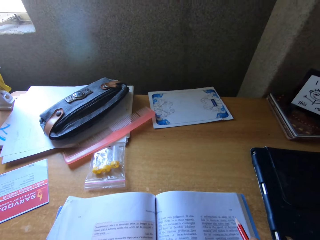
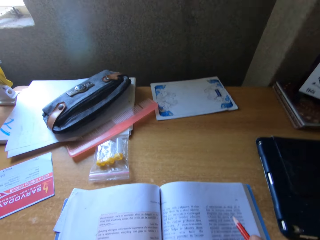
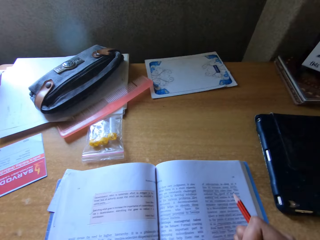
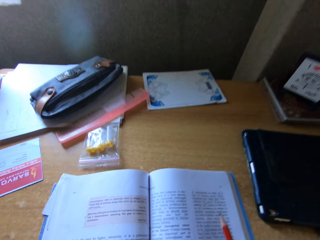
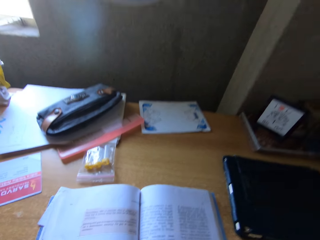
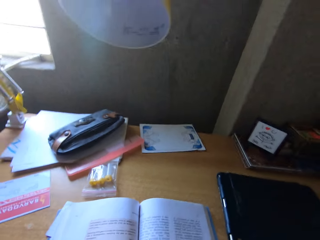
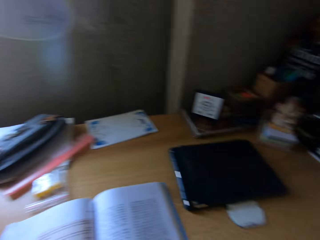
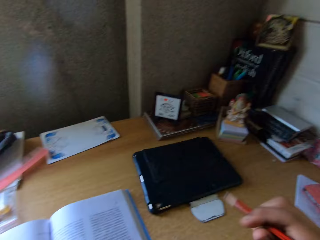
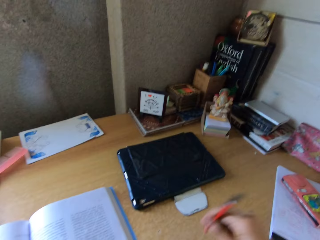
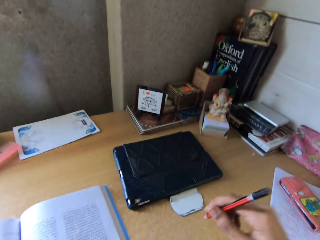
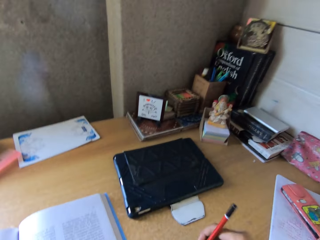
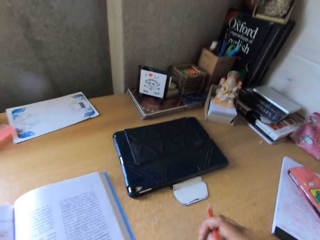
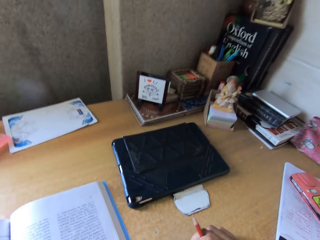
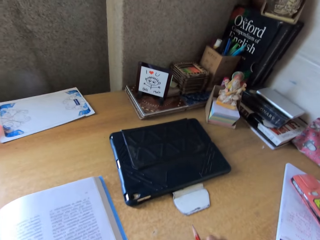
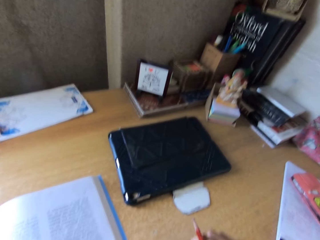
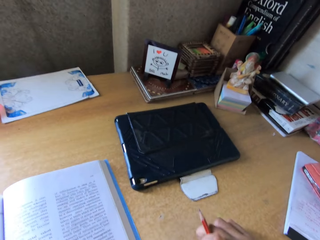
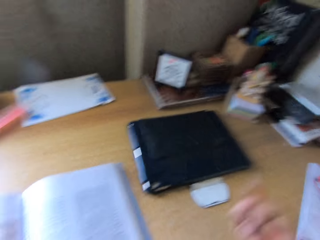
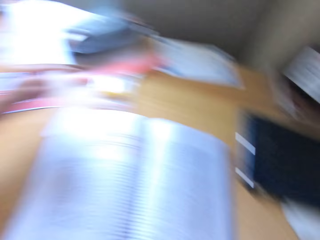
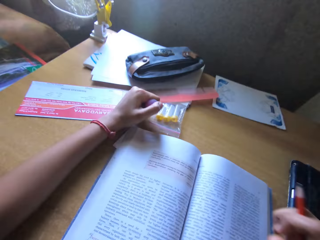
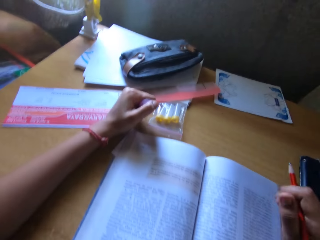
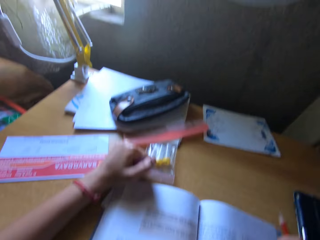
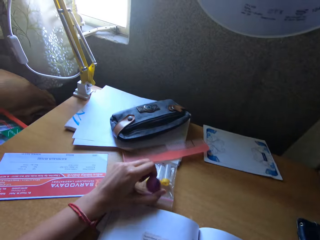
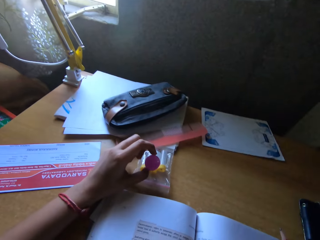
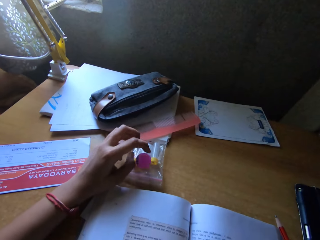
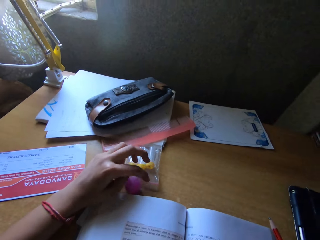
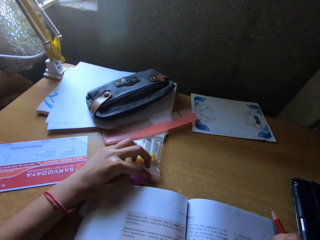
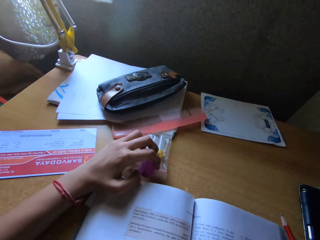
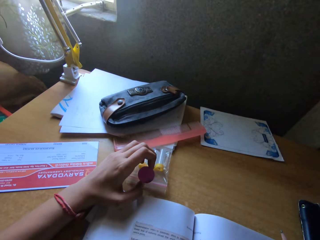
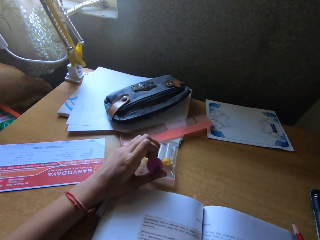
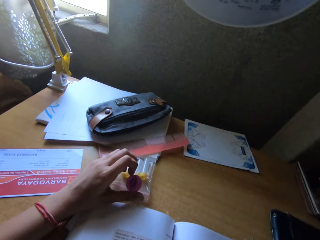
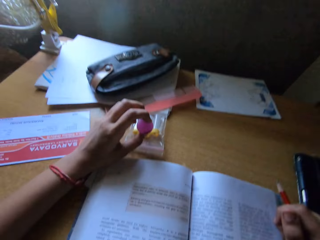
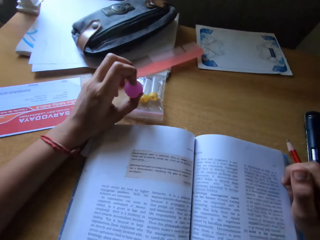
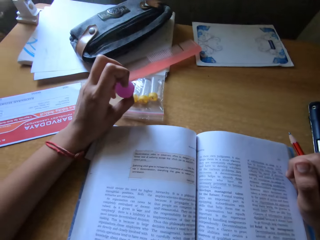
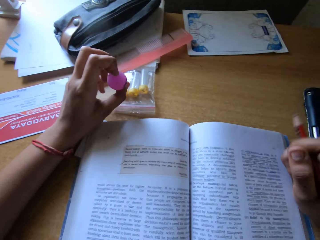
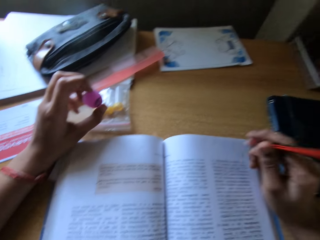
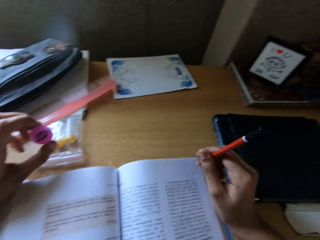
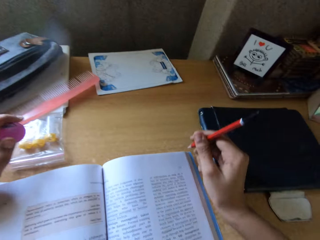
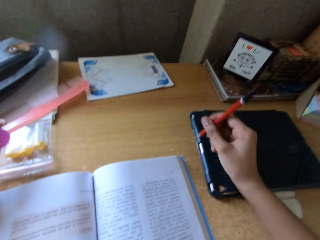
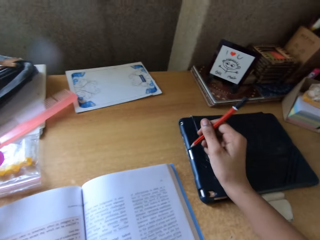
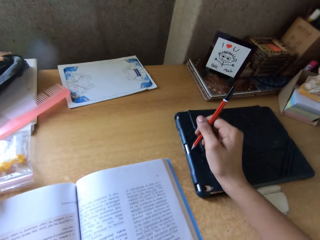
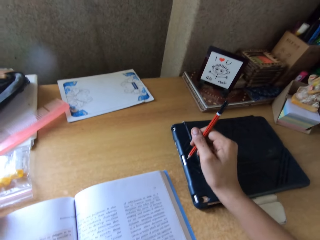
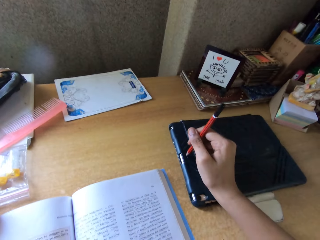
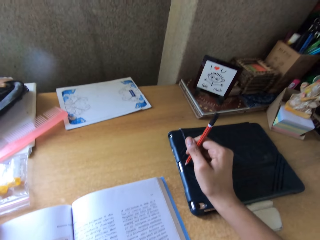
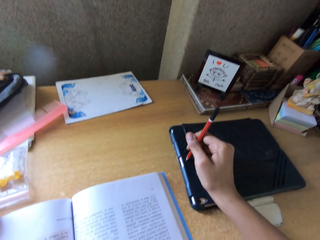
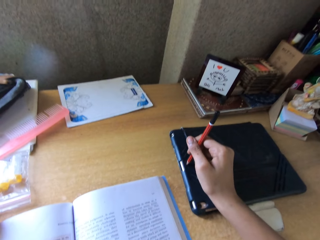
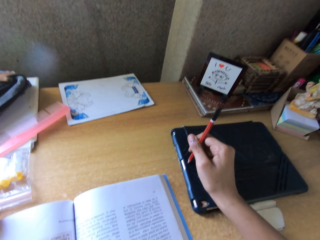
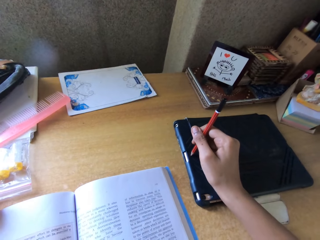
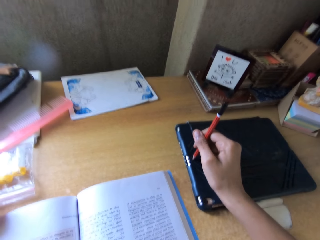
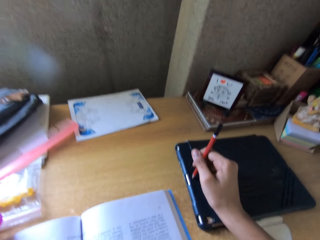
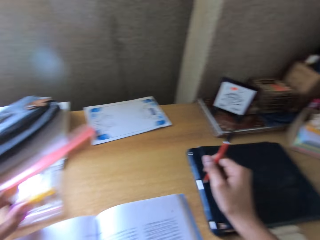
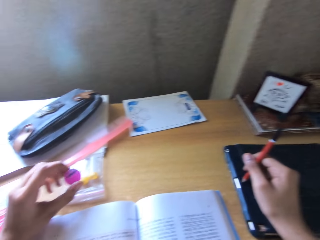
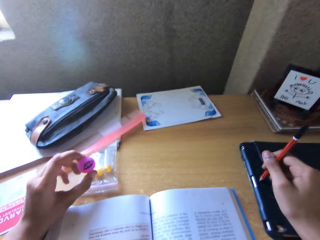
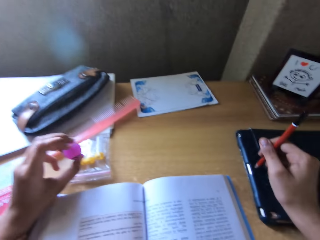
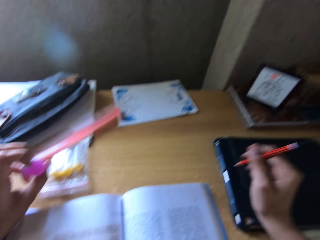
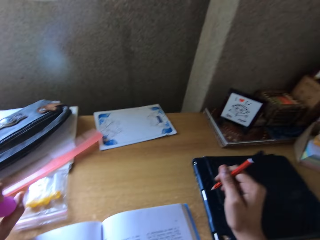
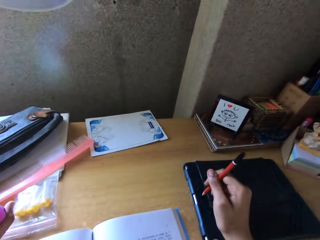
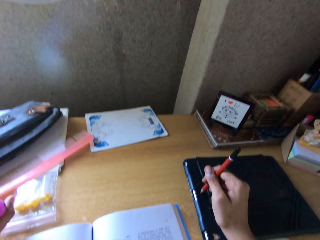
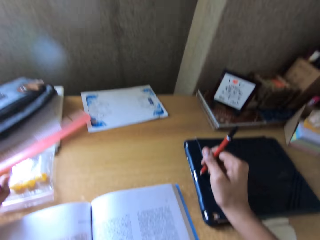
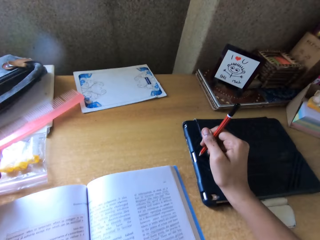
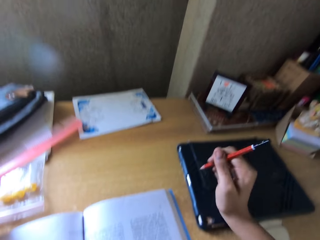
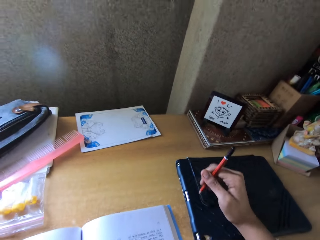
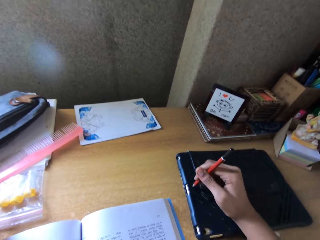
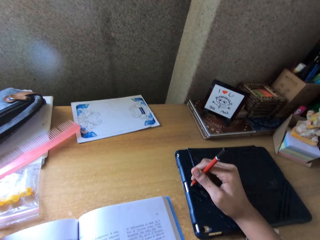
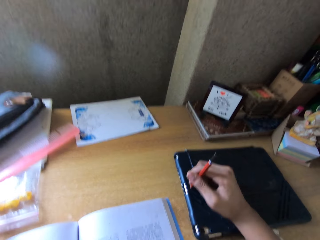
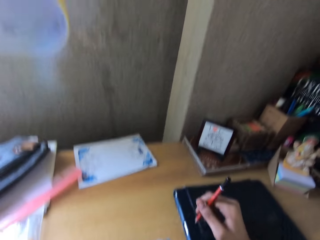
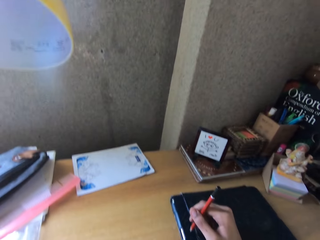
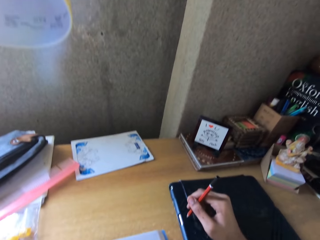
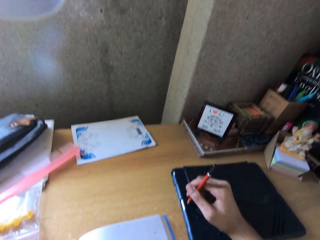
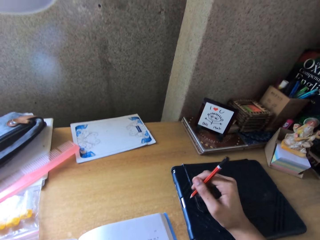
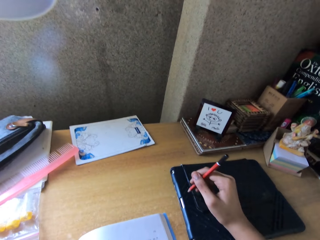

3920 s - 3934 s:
The camera wearer holds a pencil with her right hand.

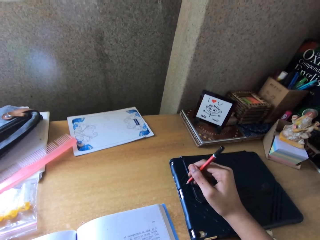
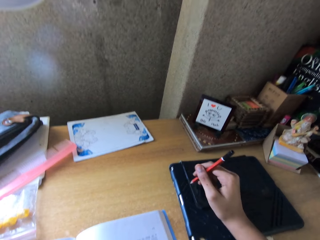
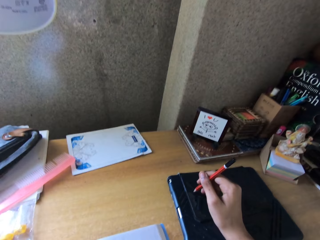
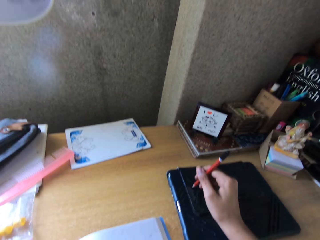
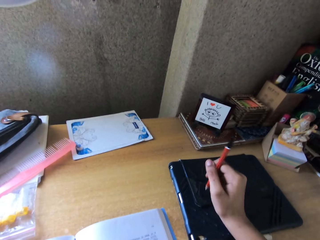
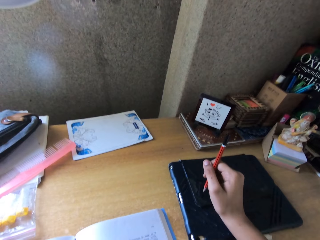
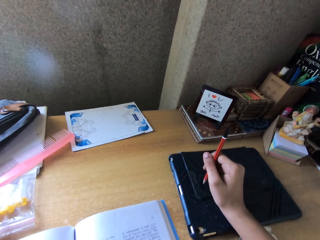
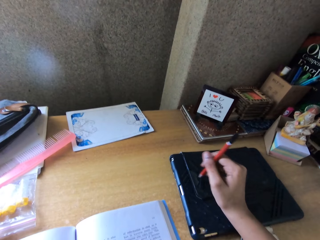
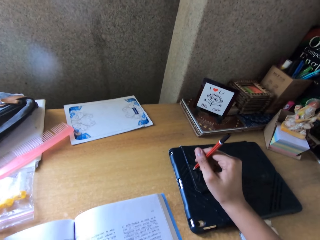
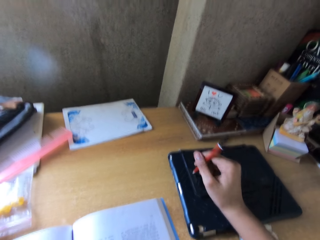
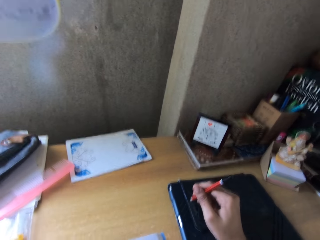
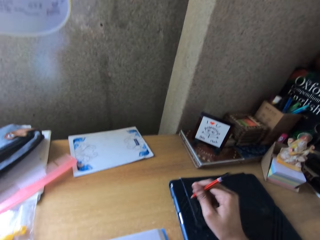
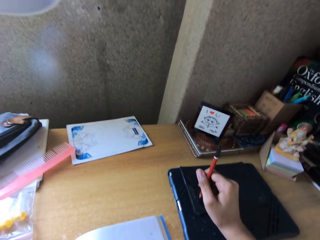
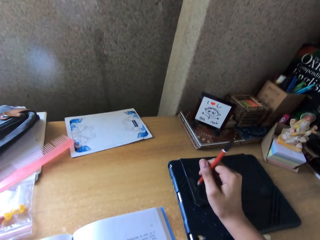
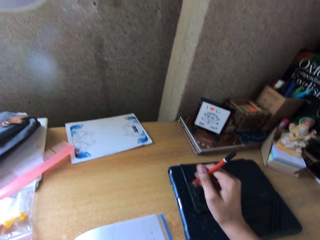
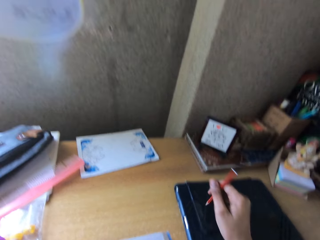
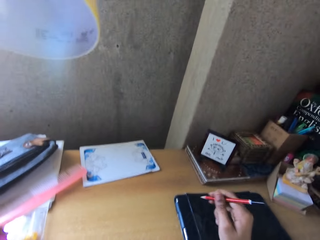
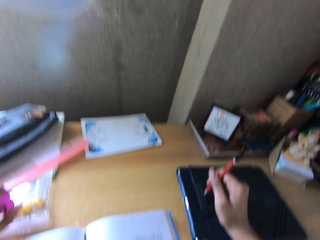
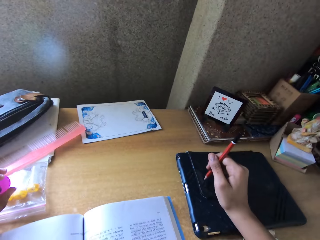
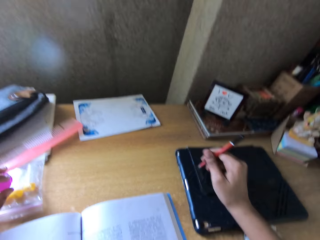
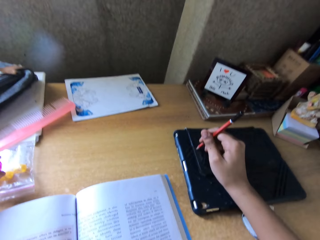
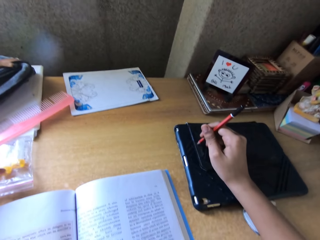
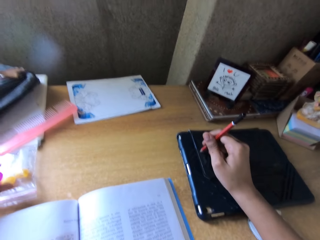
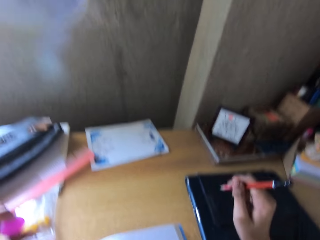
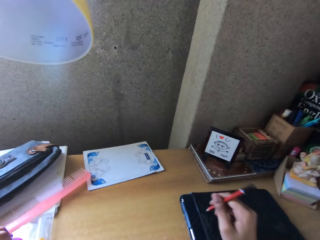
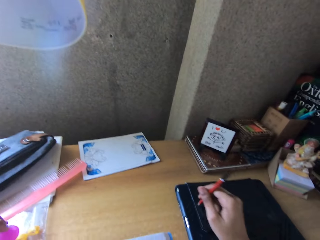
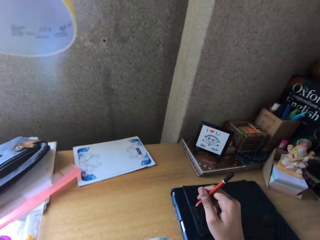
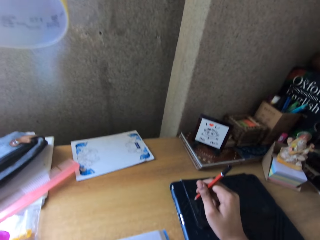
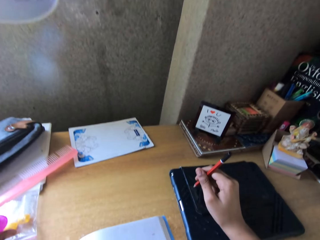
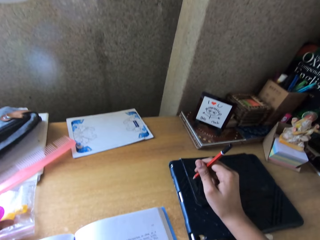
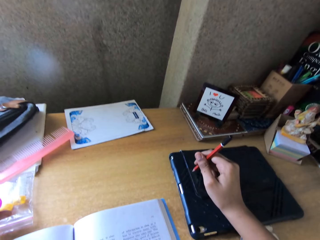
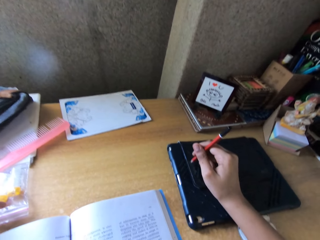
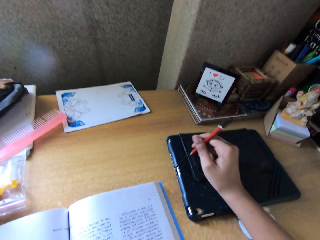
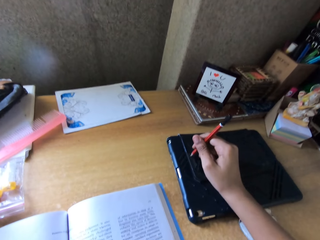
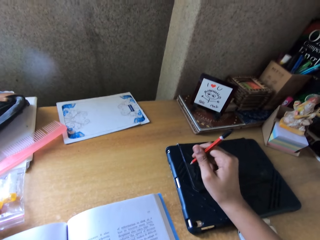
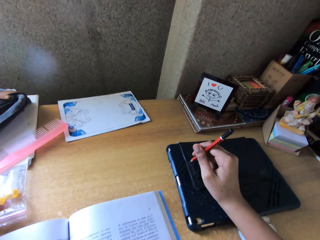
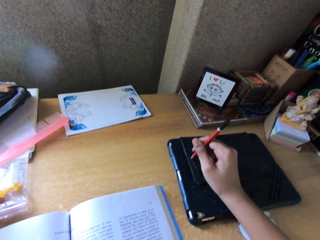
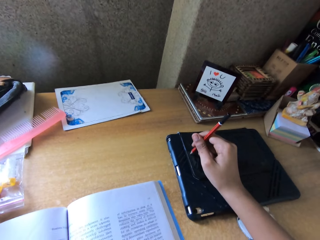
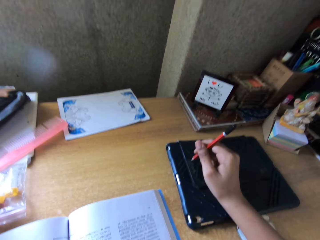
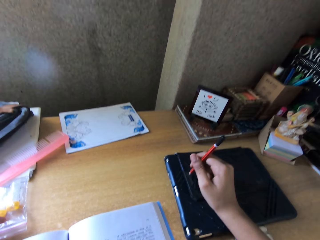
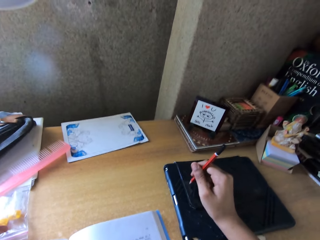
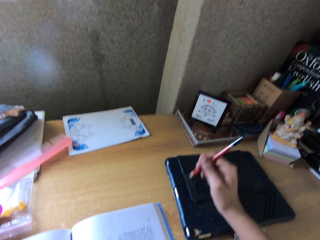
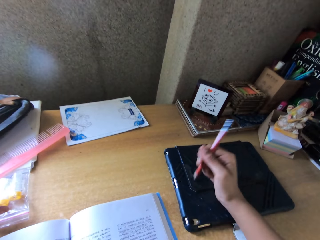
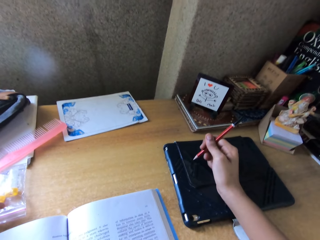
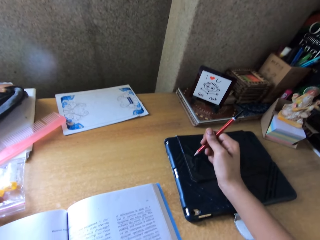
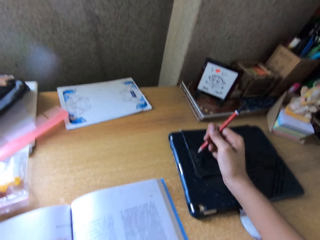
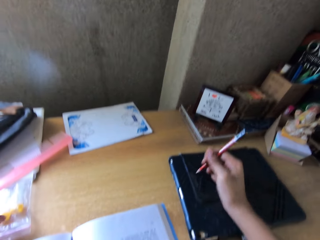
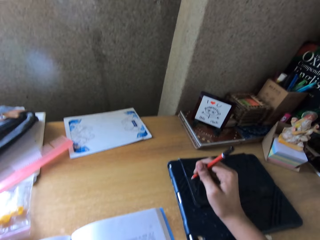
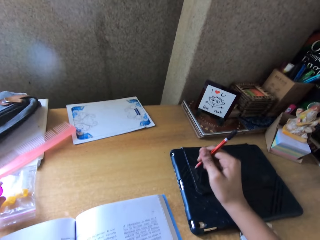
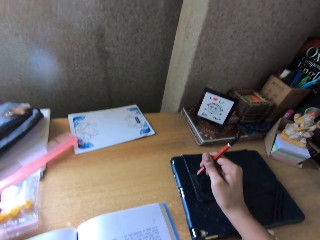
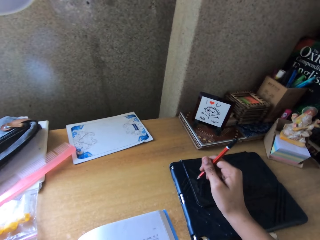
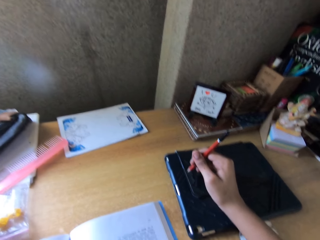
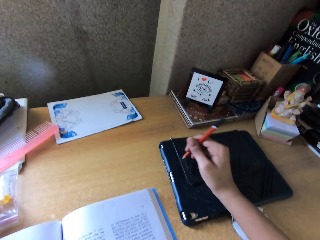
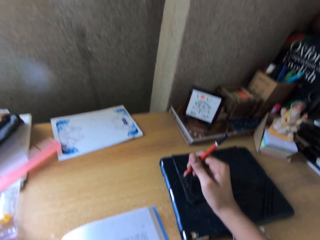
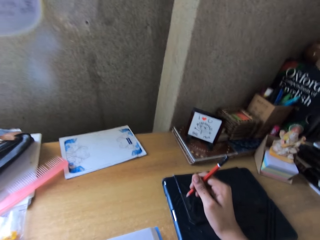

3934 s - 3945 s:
The camera wearer points on the phone tablet with a pencil.
